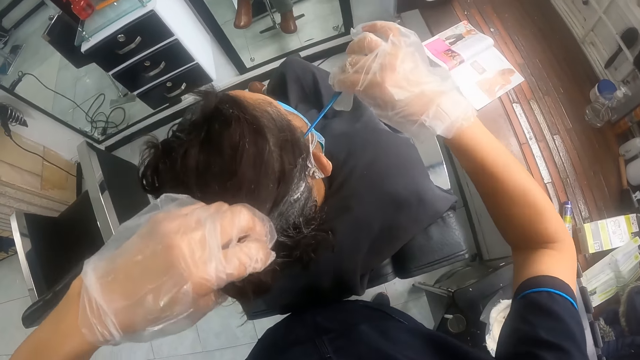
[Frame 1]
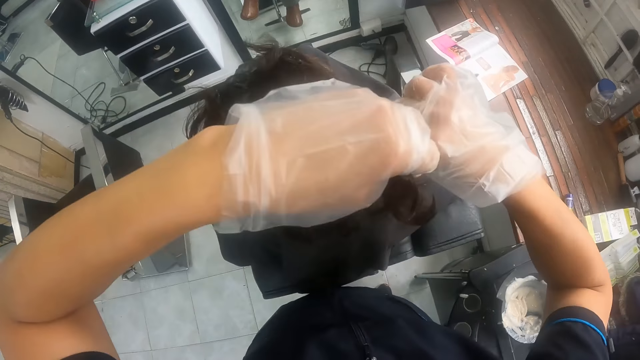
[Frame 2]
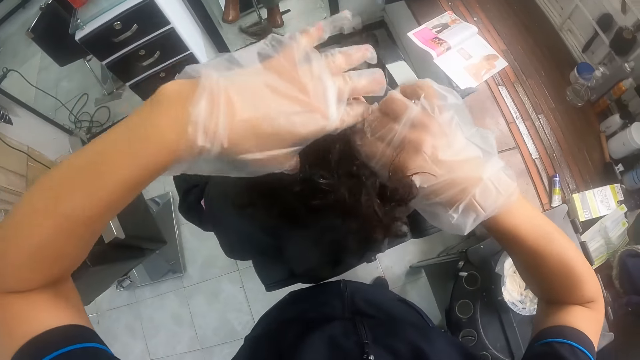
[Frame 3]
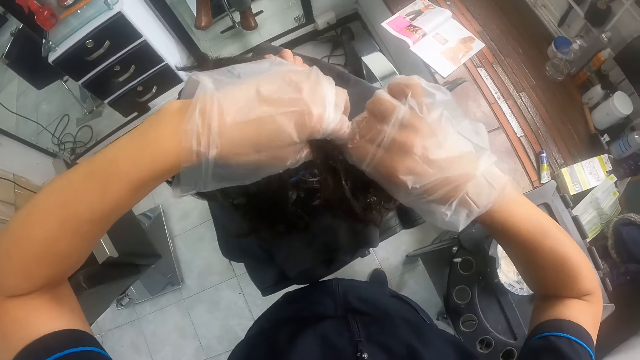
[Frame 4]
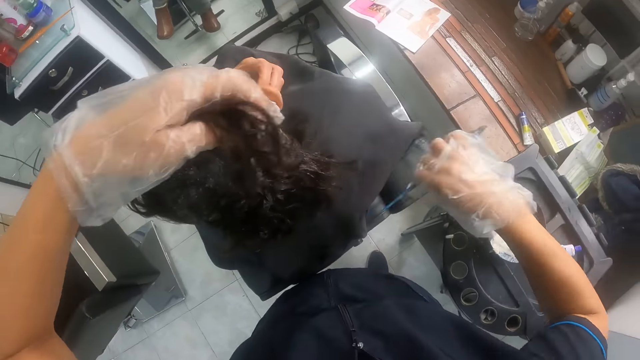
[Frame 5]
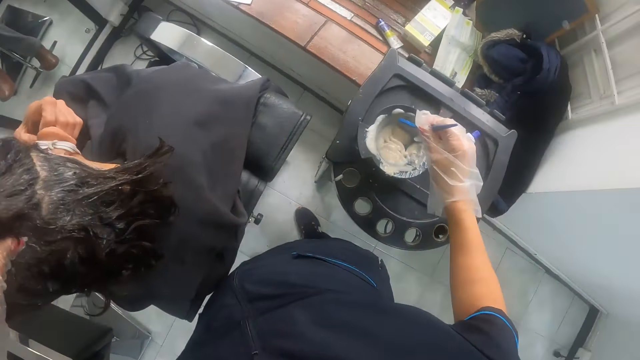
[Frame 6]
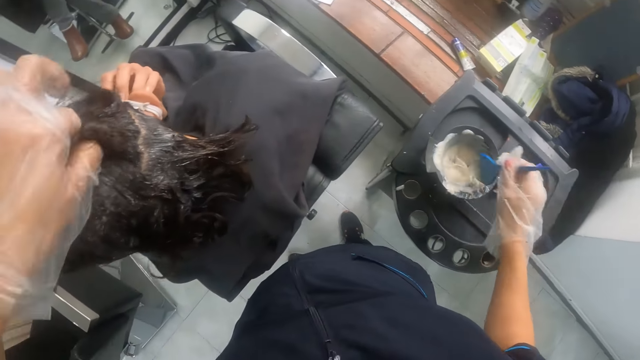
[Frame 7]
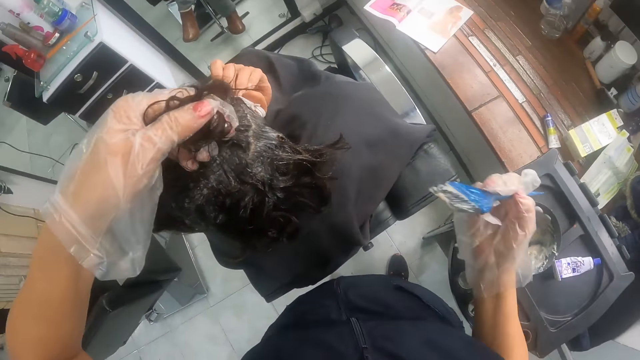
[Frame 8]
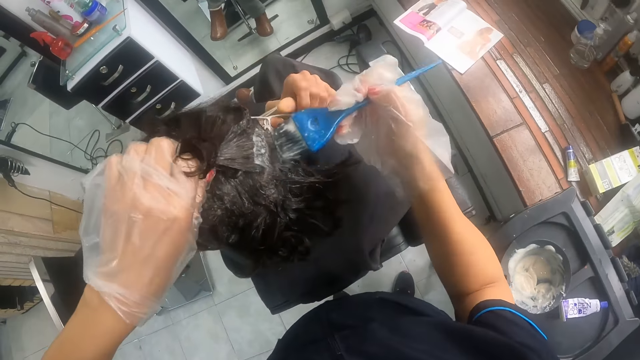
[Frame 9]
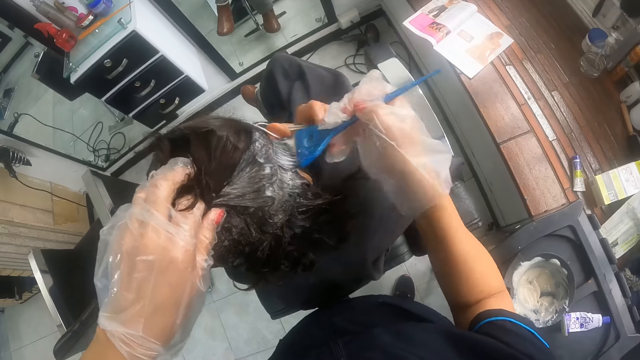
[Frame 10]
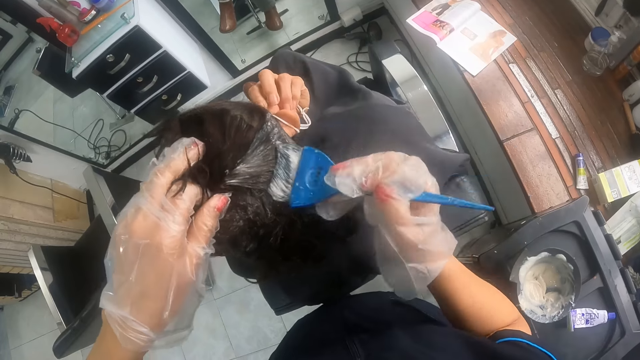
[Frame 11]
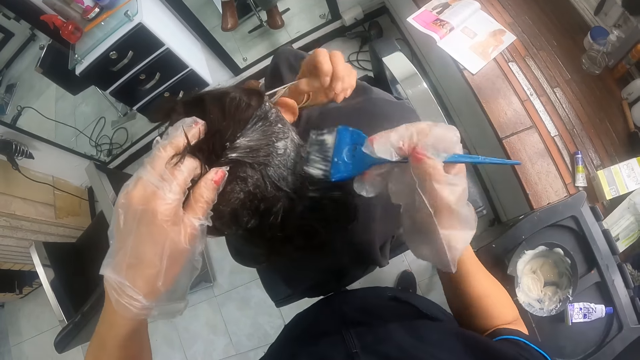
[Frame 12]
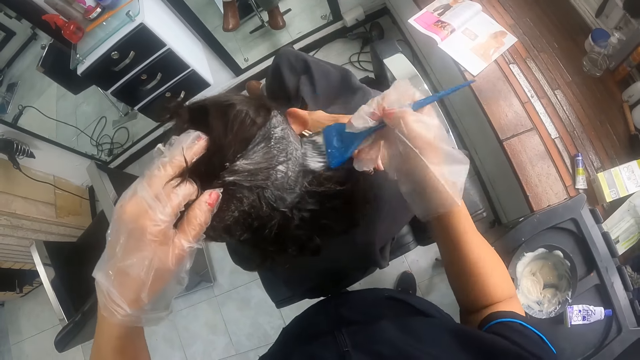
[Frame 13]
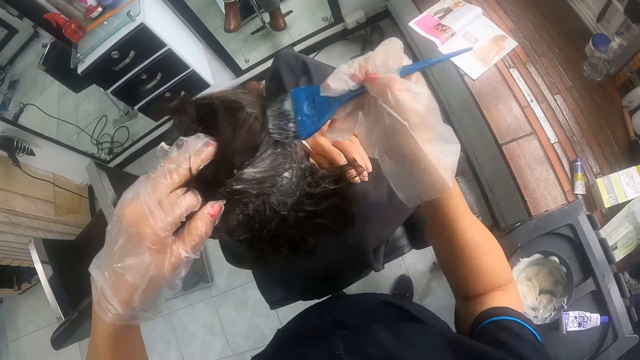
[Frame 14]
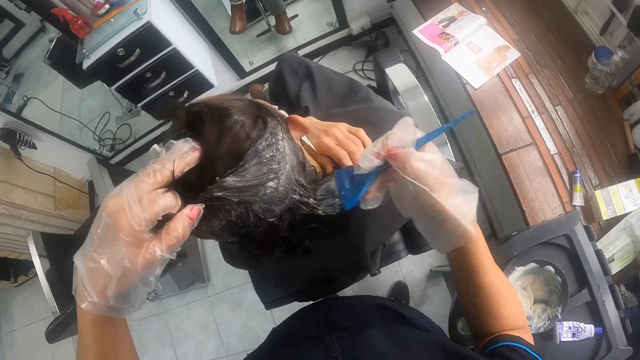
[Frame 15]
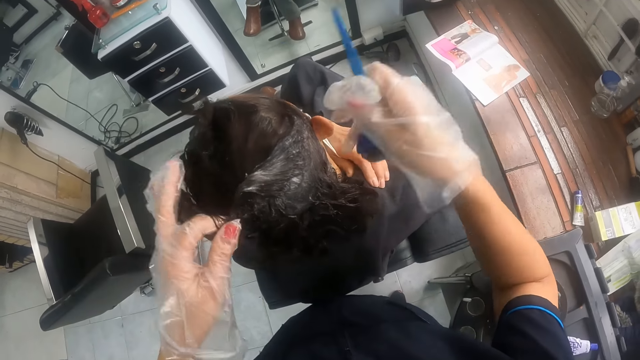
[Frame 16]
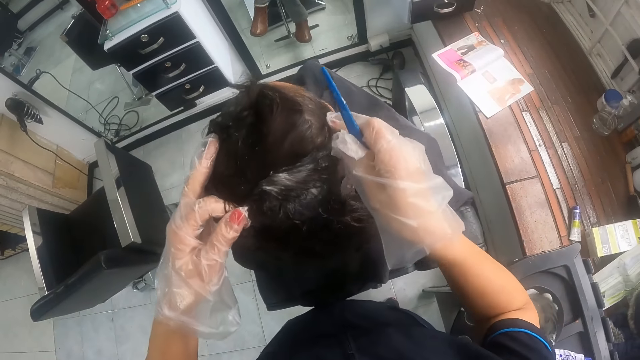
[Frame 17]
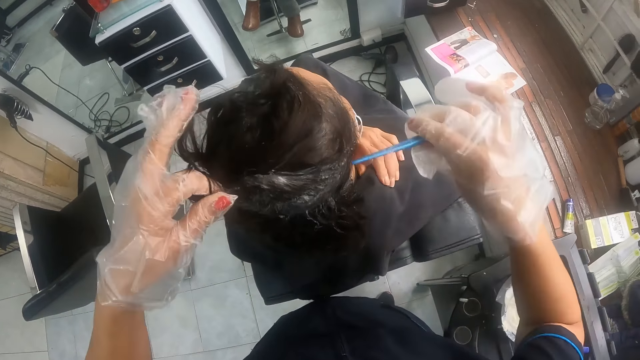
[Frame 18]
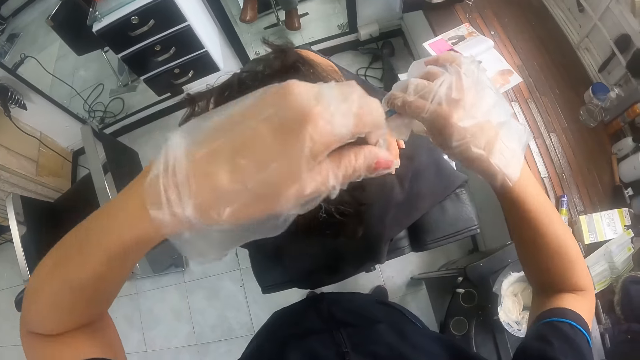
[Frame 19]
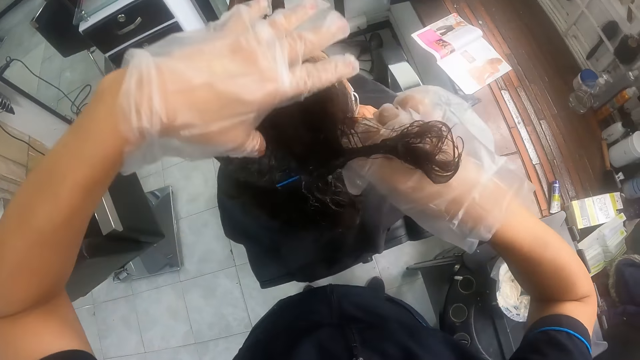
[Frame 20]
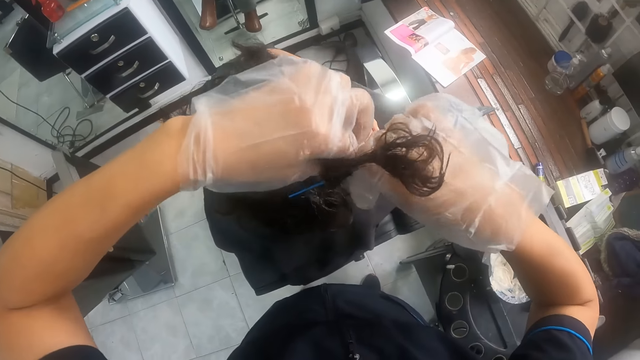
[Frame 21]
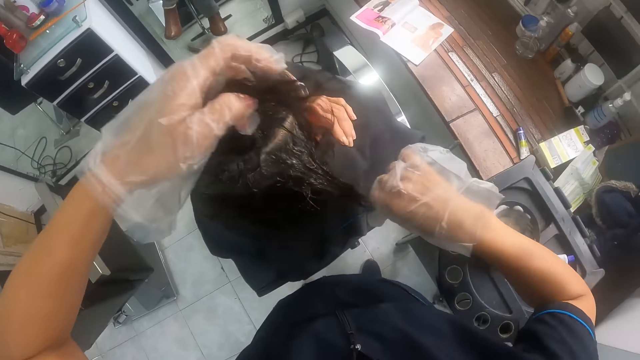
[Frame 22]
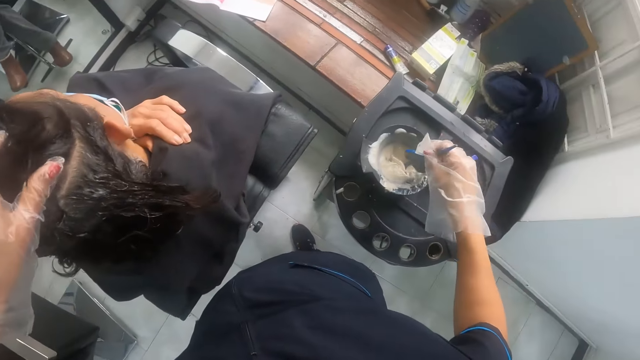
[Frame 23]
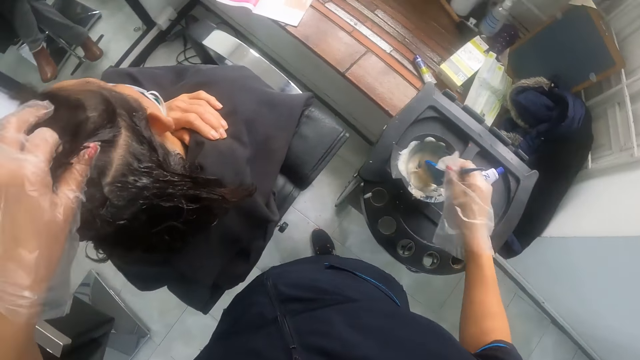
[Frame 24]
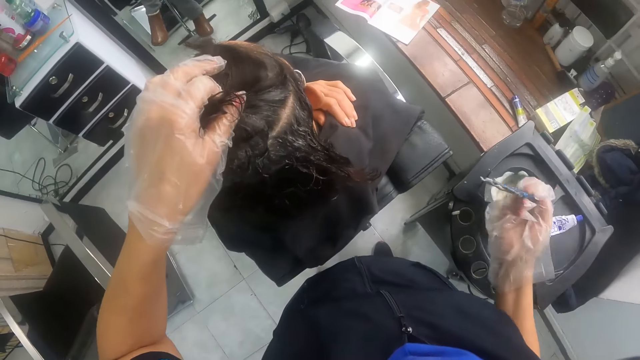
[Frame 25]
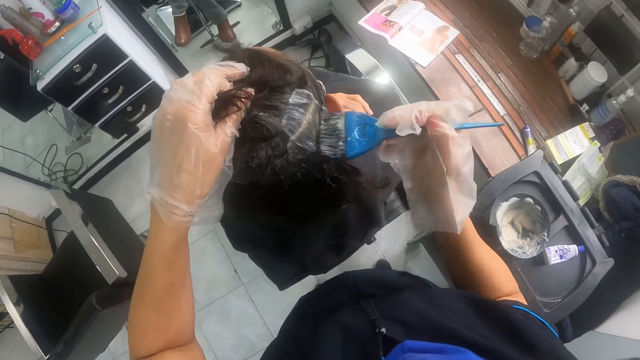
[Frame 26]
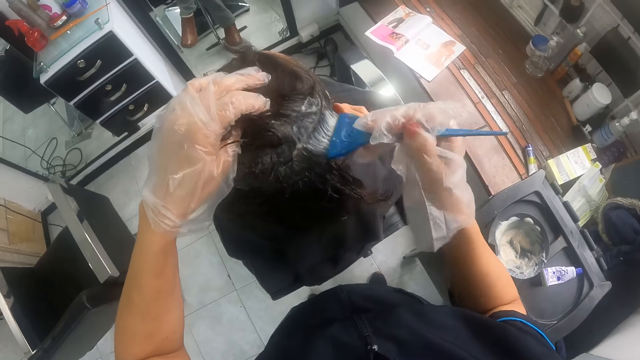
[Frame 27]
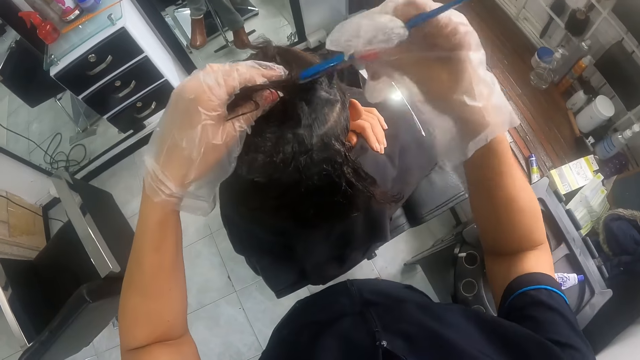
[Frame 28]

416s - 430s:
The camera wearer parts the woman's hair with the tail of the hairbrush in her right hand. They hold up the woman's hair with her gloved left hand. They dip the hairbrush in his gloved right hand in the mixing bowl or tin of relaxer. The woman removes the strings of the masks from her right hand with her right hand. The camera wearer scoops off excess hair relaxer on the tin. They apply relaxer to the woman's hair with the hairbrush in her gloved right hand. They turn the woman's head with her gloved hands. They hold up the woman's hair with her gloved left hand. They part the woman's hair with the tail of the hairbrush in her right hand. They hold the woman's hair with her gloved left hand. They dip the hairbrush in his gloved right hand in the mixing bowl of relaxer. They scoop off excess hair relaxer on the tin. They apply relaxer to the woman's hair with the hairbrush in her gloved right hand.

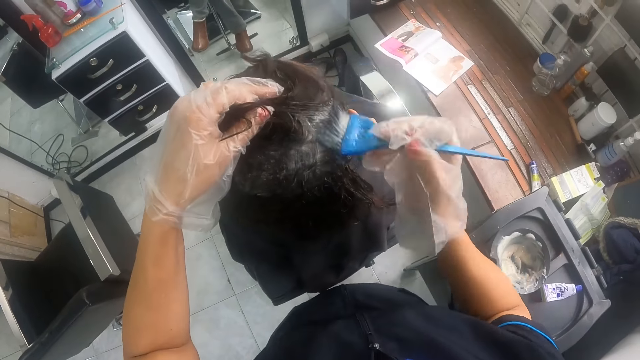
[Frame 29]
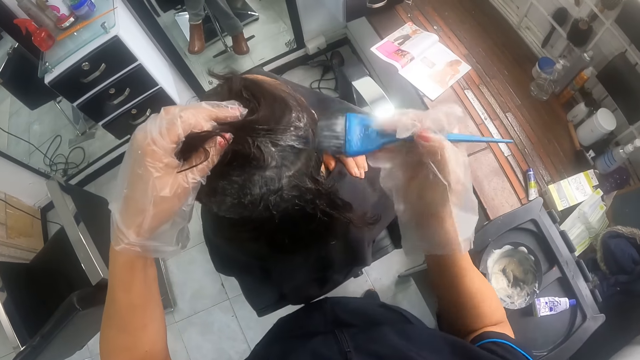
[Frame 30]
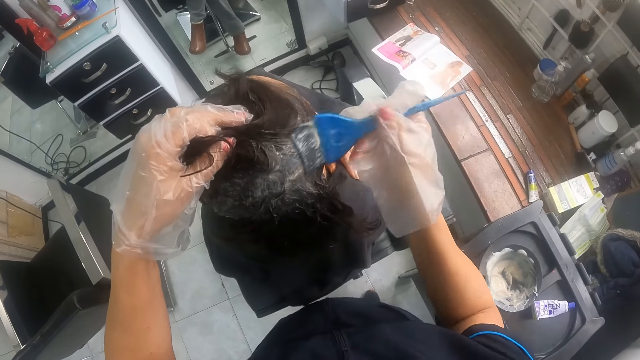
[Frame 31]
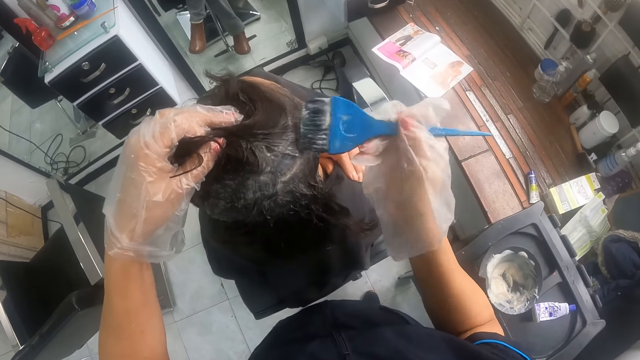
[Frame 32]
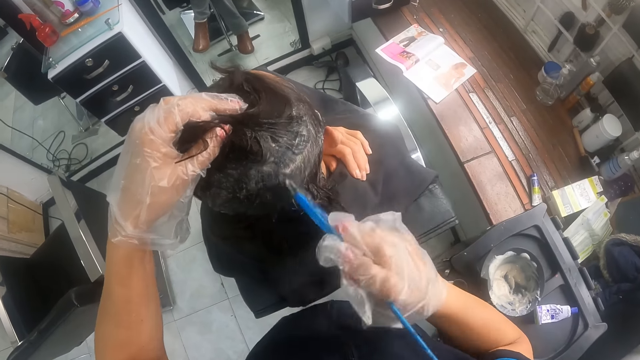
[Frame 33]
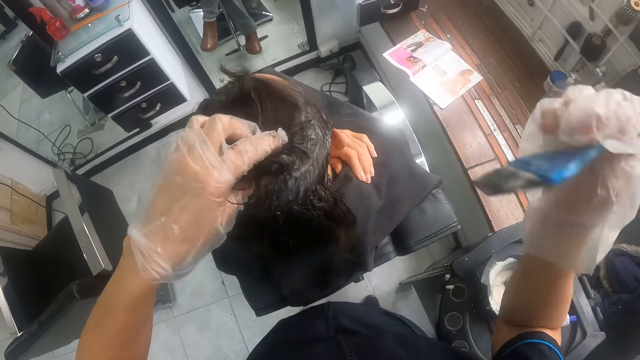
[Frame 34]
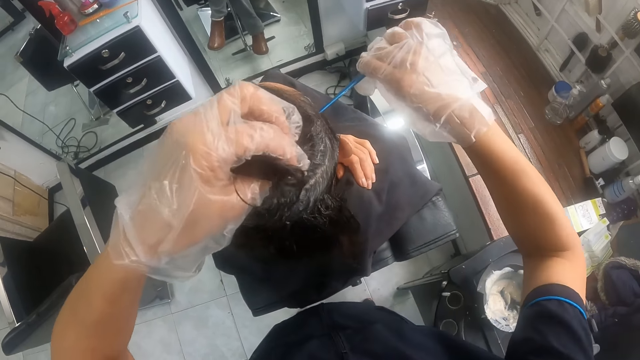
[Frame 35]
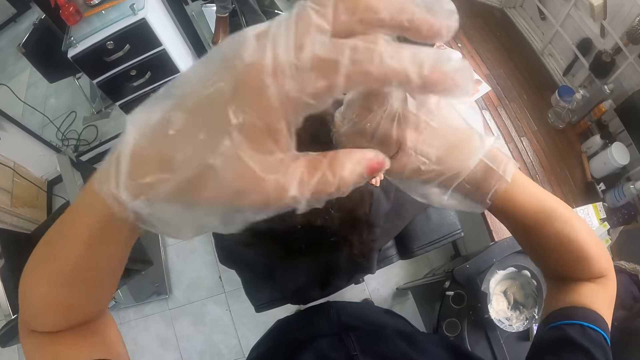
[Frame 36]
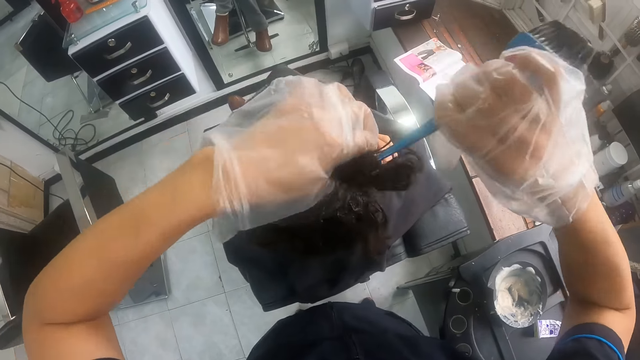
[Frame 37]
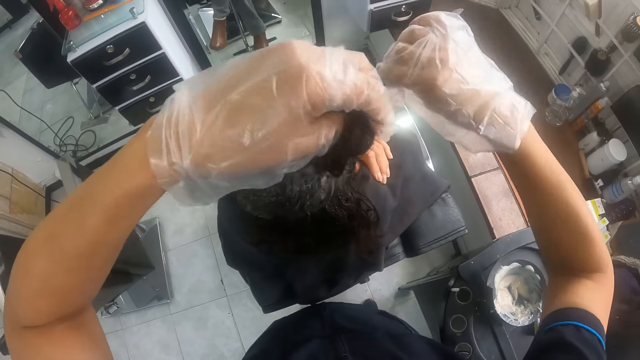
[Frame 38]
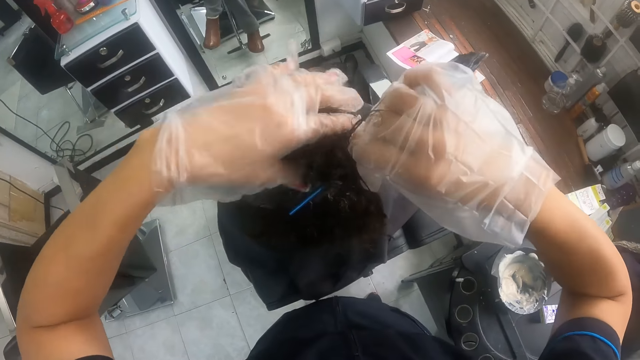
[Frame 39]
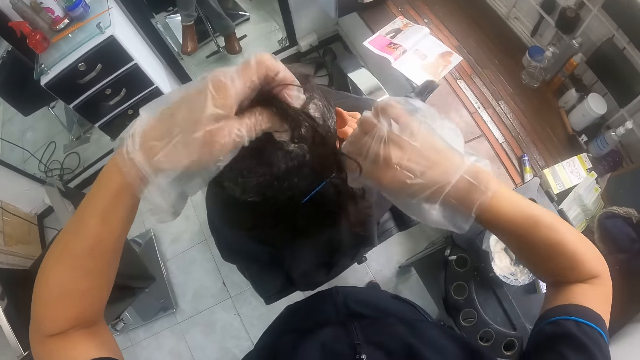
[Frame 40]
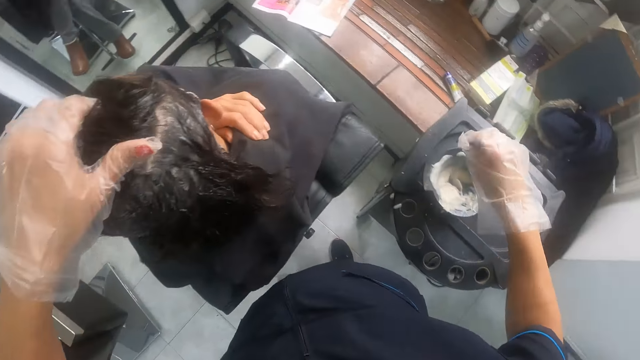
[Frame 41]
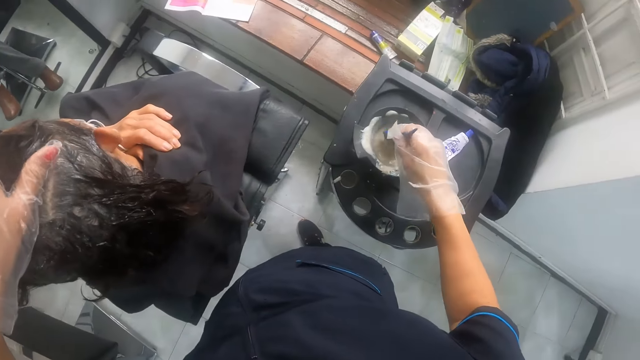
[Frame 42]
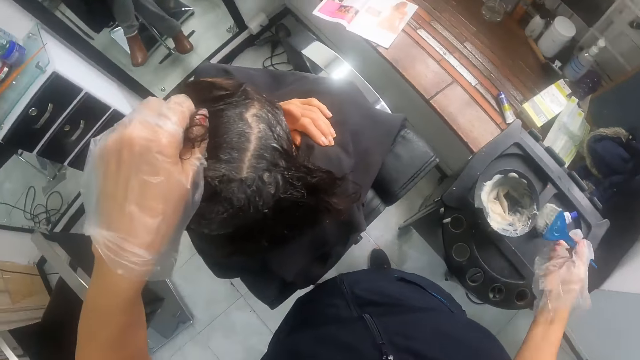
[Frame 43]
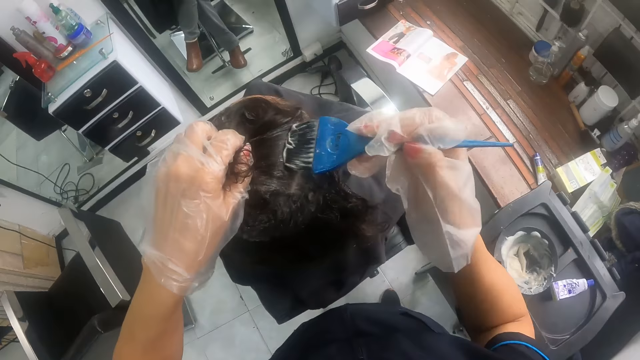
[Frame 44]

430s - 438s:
The camera wearer stretches the woman's hair with the hairbrush in her gloved right hand. They cut a part of the hair with the hairbrush. They dip the hairbrush in his gloved right hand in the mixing bowl or tin of relaxer, and scoop off excess hair relaxer on the tin.
